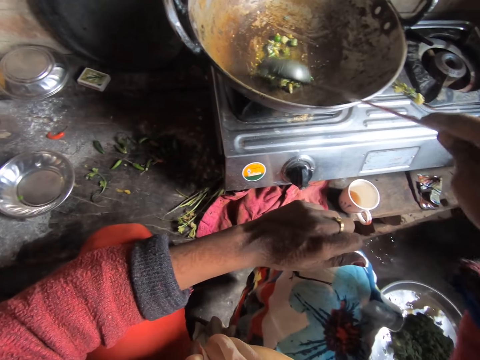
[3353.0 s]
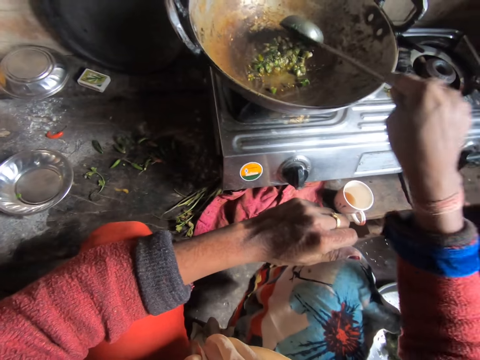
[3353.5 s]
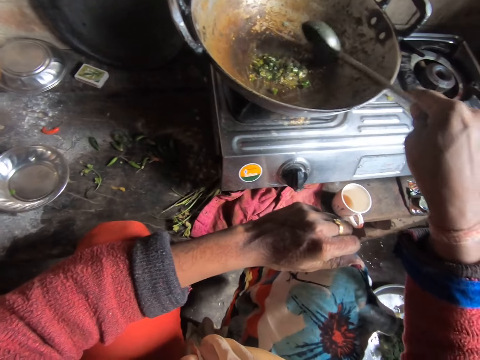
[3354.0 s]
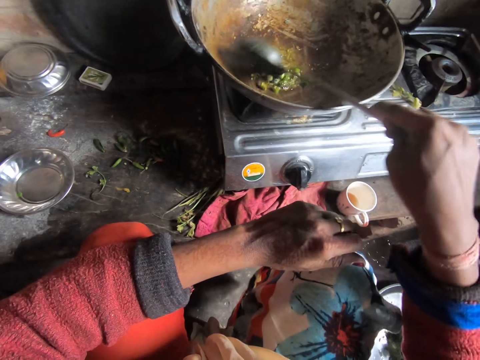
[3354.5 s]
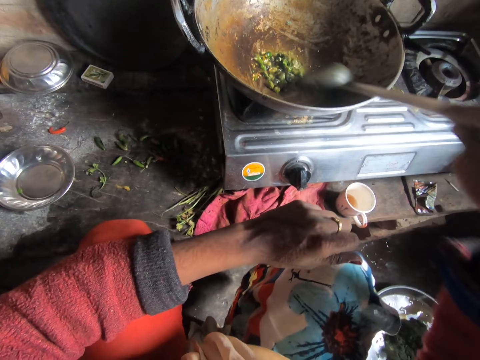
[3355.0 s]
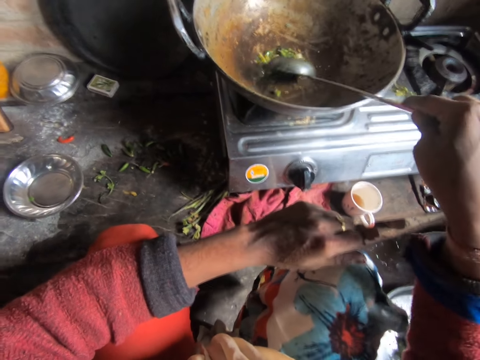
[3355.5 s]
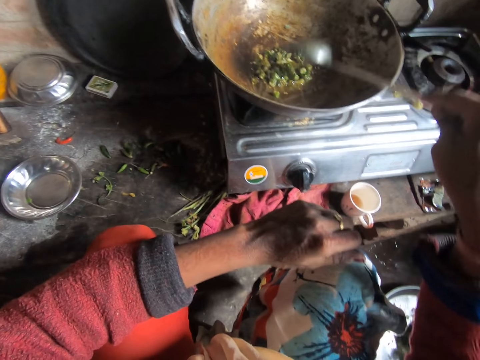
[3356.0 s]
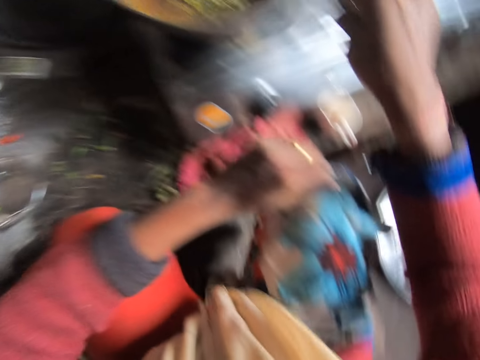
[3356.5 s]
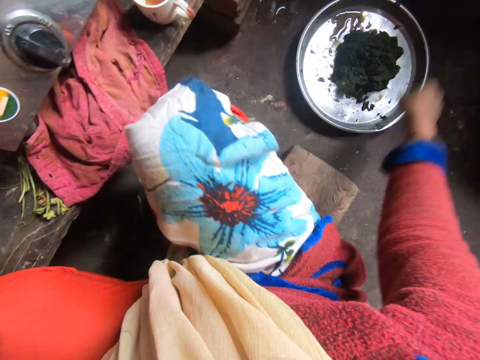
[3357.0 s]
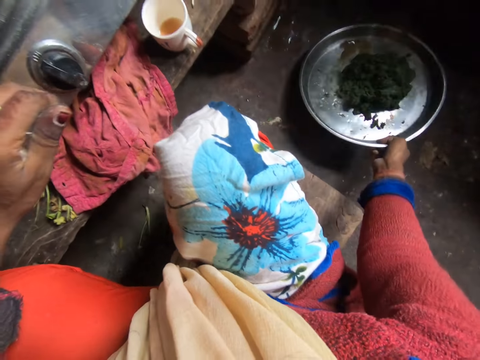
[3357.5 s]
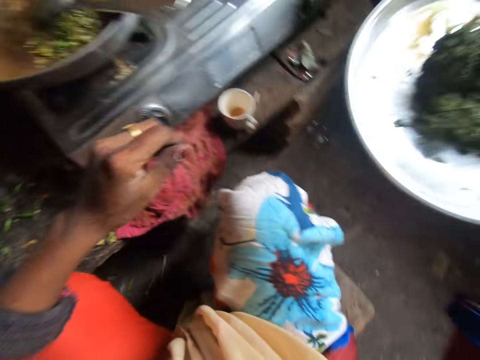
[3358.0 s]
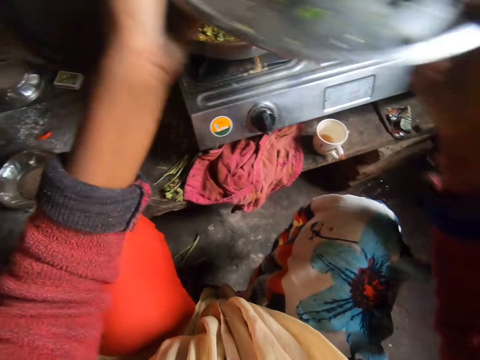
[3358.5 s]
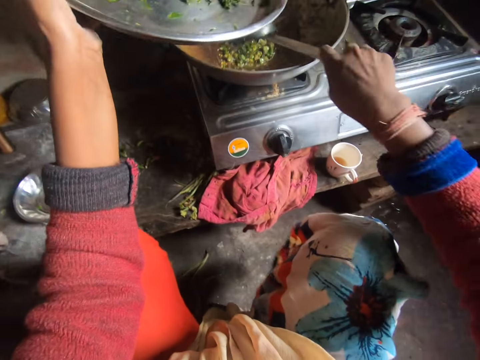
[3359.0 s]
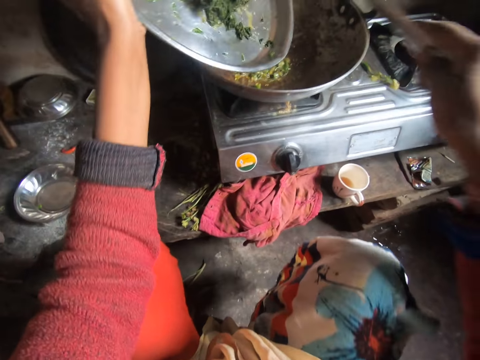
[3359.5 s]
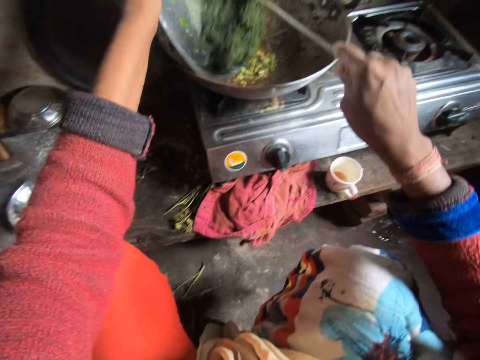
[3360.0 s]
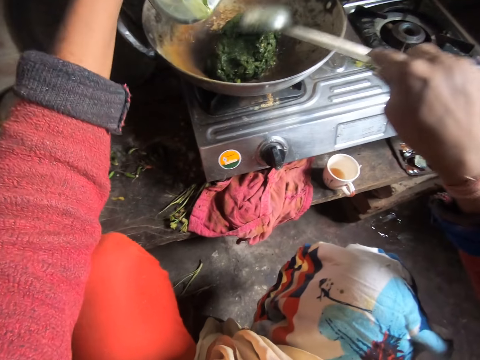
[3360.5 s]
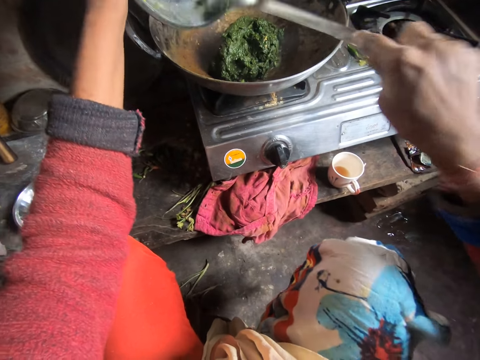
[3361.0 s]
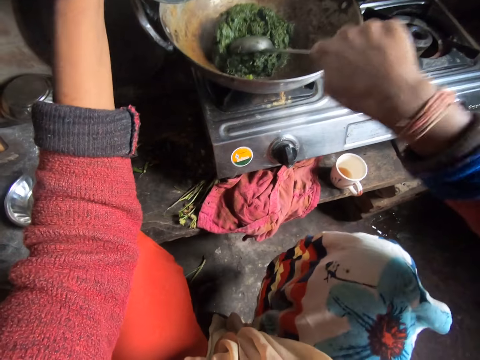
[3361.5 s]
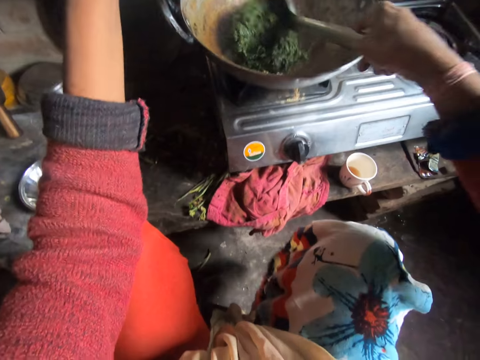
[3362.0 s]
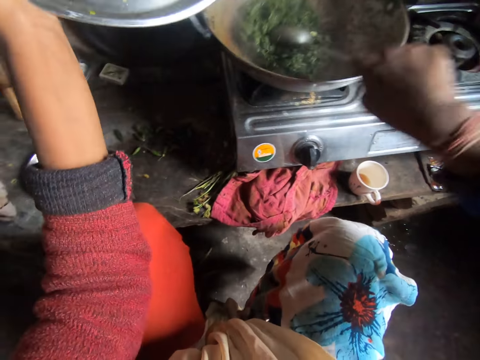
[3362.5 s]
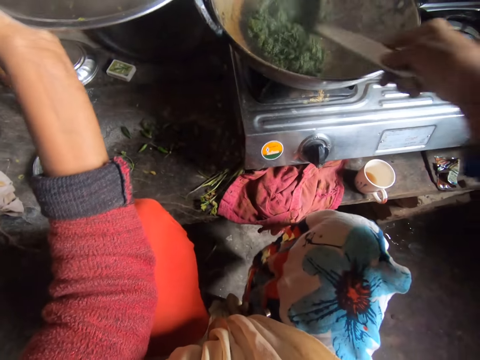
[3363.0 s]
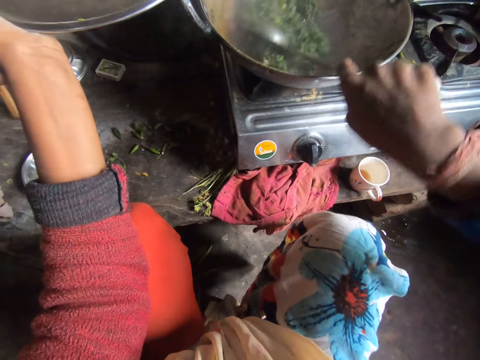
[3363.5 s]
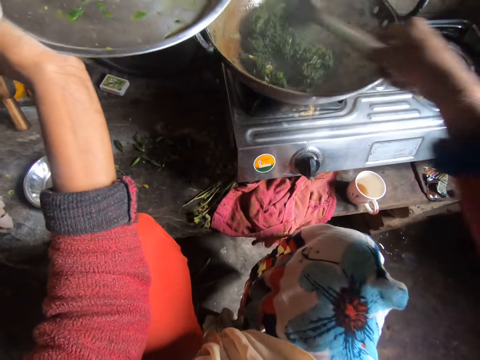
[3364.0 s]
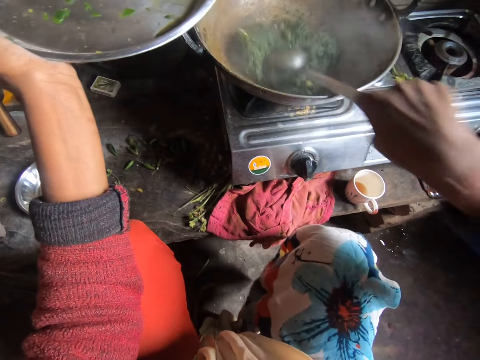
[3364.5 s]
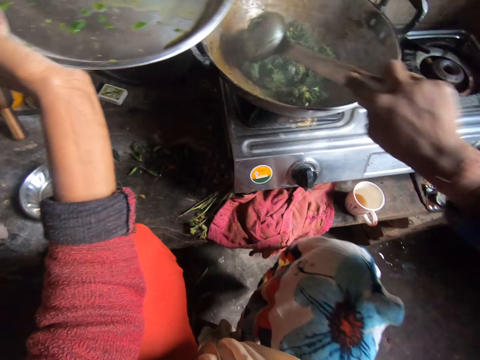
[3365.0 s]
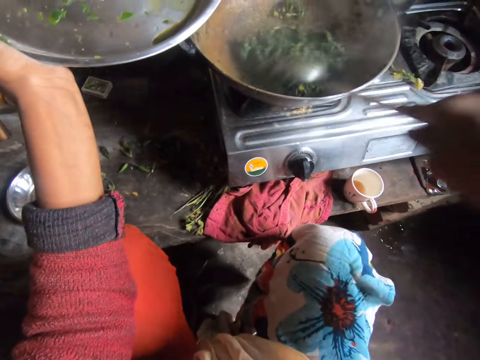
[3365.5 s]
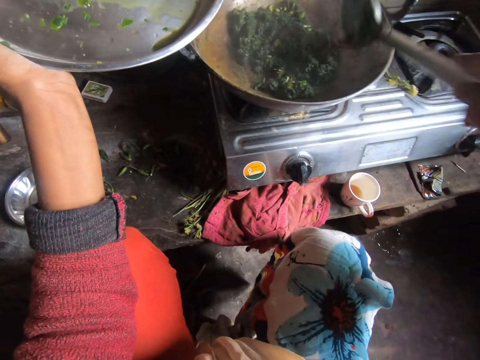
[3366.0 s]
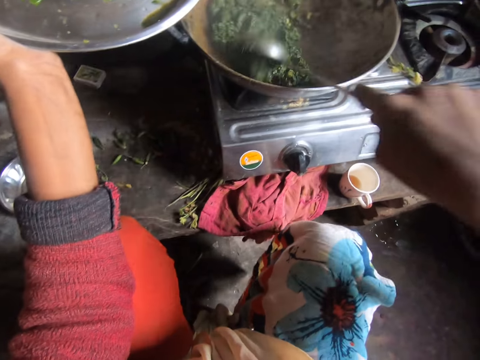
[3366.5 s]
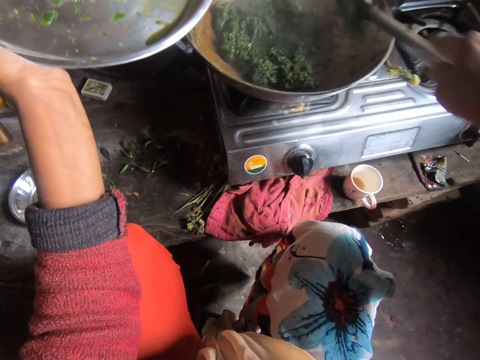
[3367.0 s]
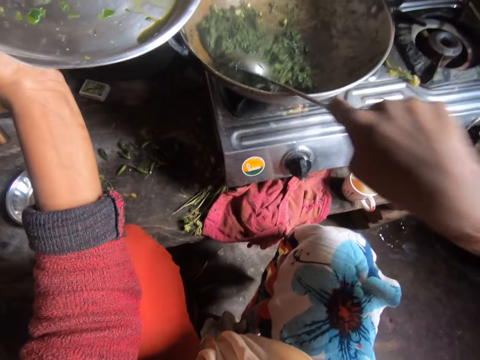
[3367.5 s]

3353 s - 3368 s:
The camera wearer drops the spoon in the pot. They carry the tray on the floor. They pick the tray. They pick up the spoon in the pot. They pour the vegetable into the pot on the cooker from the tray with the spoon. They stir the vegetables with the spoon.

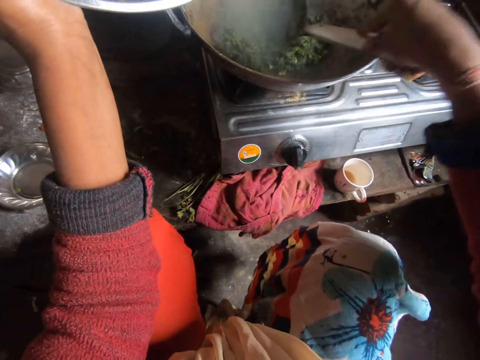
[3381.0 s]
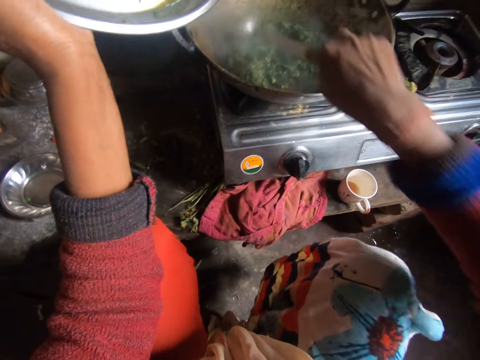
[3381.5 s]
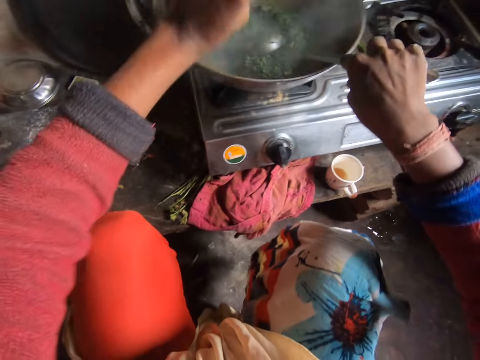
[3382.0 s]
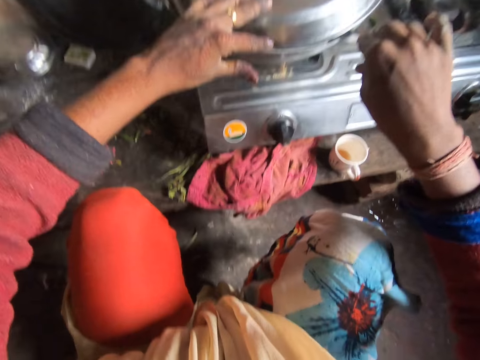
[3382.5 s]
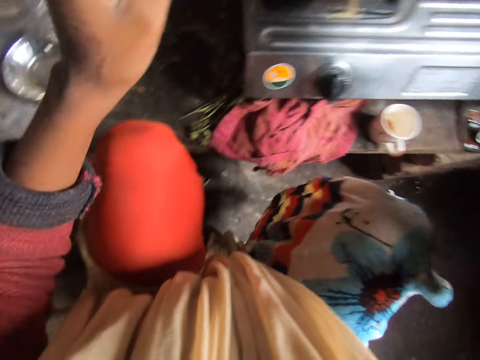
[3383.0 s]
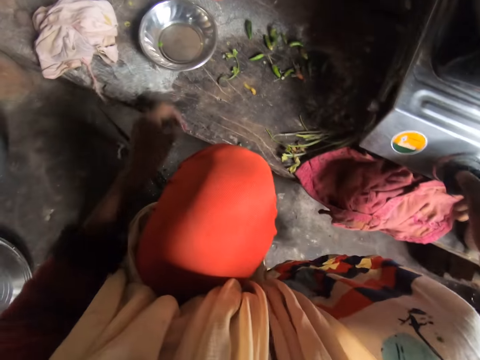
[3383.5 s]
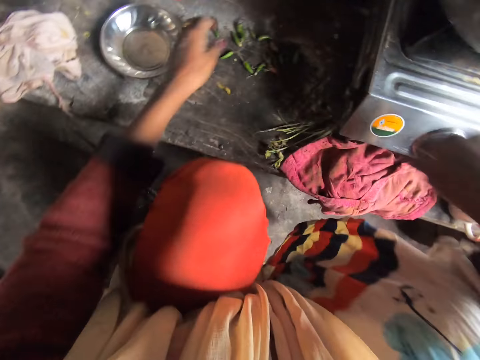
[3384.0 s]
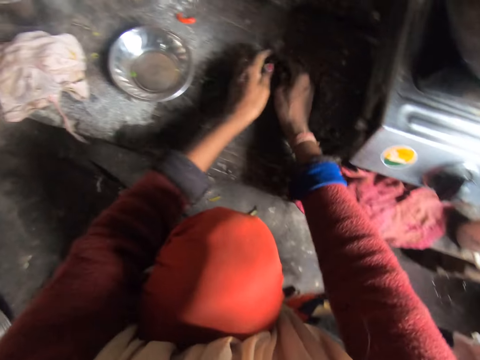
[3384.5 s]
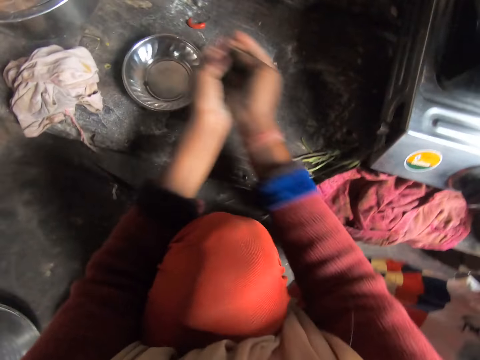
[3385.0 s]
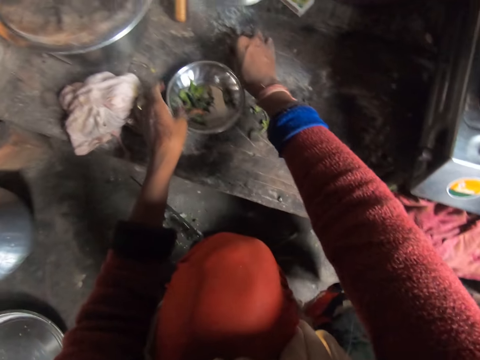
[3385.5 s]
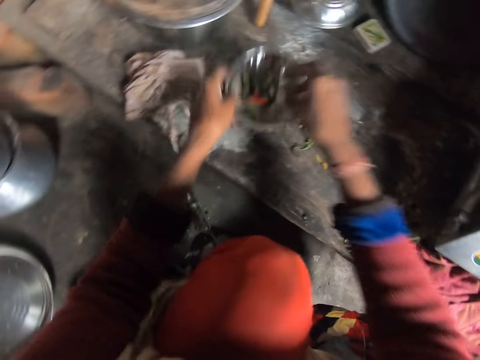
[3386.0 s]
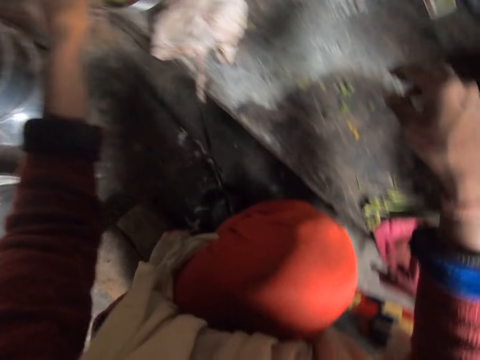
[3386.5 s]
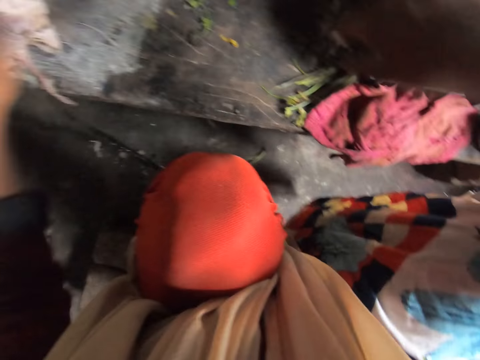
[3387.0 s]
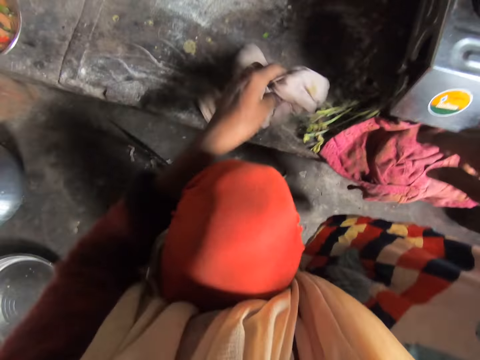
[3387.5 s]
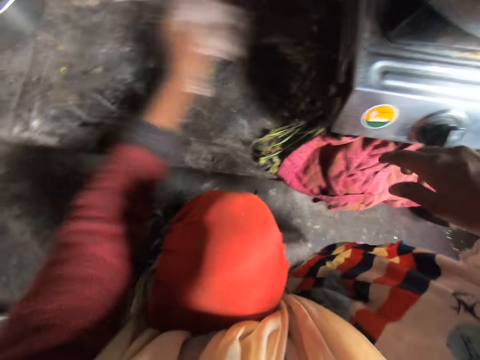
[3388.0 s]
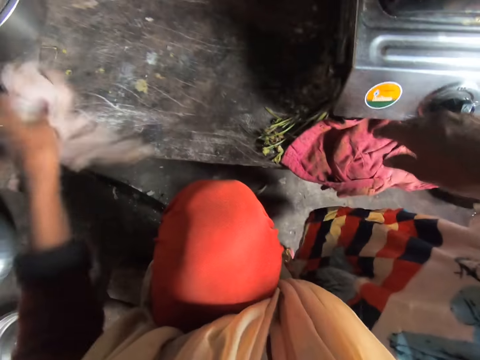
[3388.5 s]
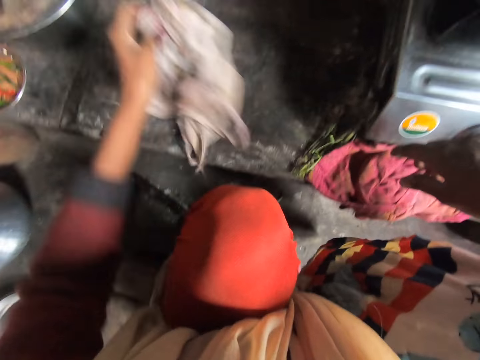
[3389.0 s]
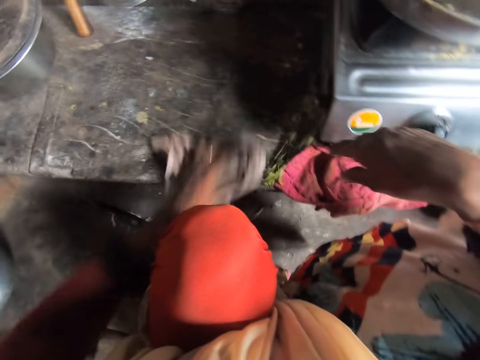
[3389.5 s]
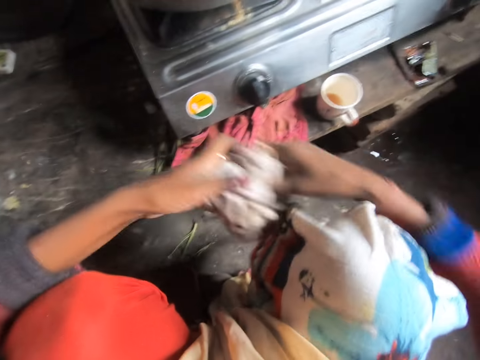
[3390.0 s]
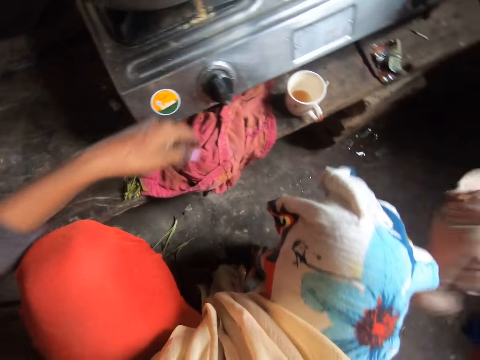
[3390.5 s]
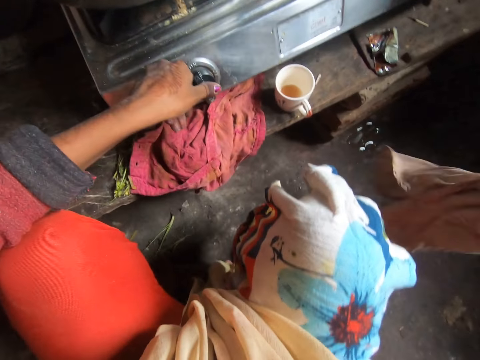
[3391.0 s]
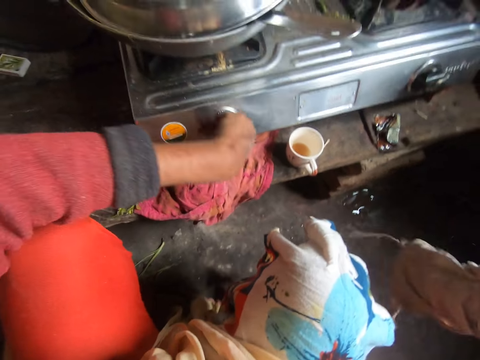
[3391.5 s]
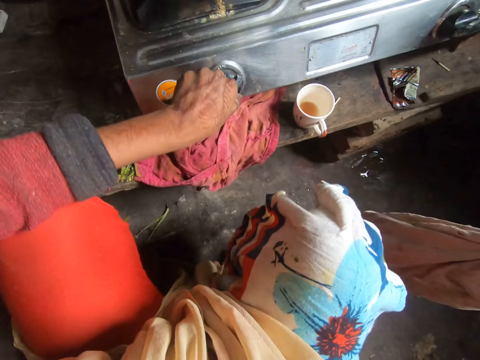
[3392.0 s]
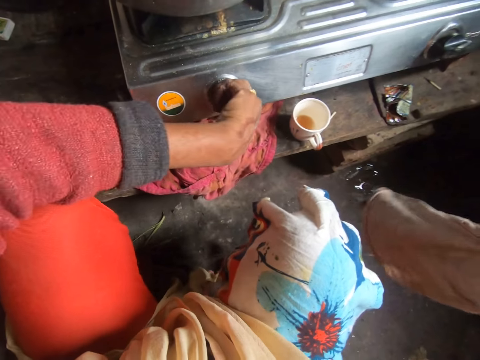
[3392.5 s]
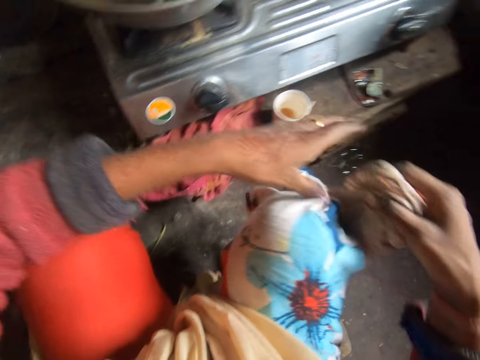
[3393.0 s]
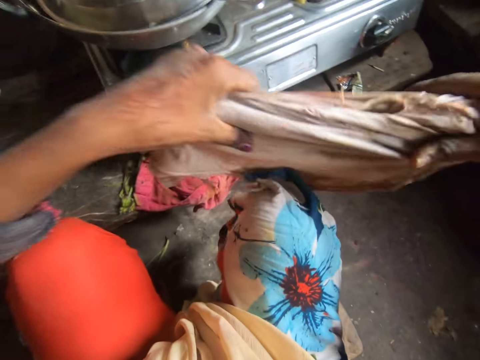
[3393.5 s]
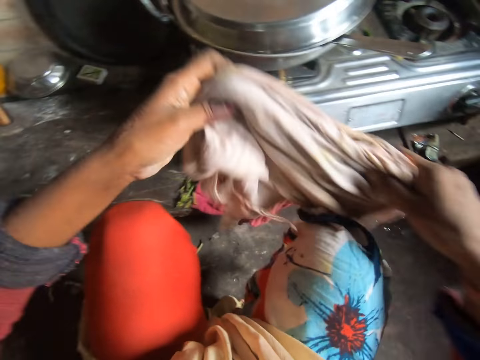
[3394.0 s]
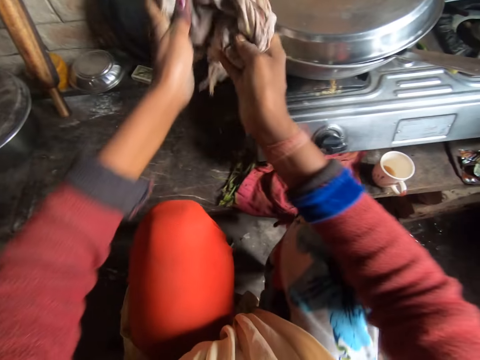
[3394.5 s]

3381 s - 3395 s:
The camera wearer covers the pot on the cooker with the tray. She picks the green chili pepper on the table. She pours the green chili pepper in the plate on the table. She picks a red chili pepper on the table and puts the red chili pepper in the plate on the table. She moves the plate to another side of the table. She picks up a rag on the table and cleans the table with the rag. She passes the rag to her right hand and dusts off the rag. She stares down. She turns off the cooker. She brings down the pot from the cooker. She holds the rag.
